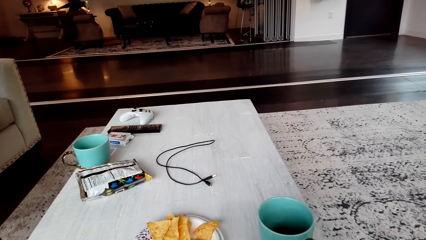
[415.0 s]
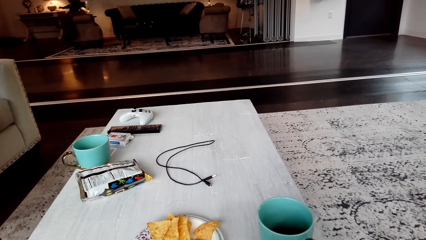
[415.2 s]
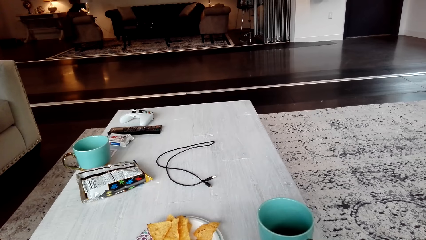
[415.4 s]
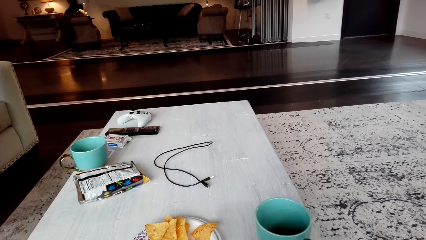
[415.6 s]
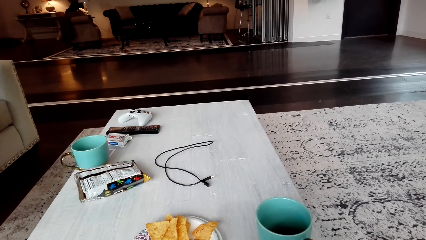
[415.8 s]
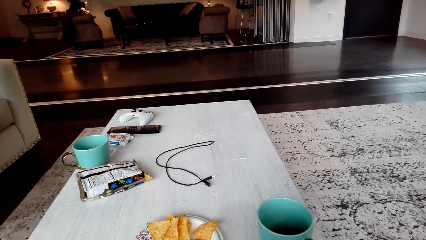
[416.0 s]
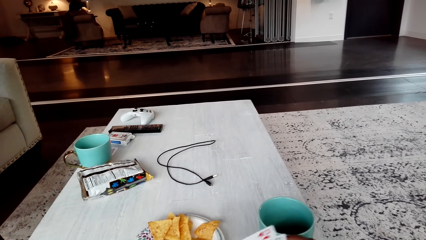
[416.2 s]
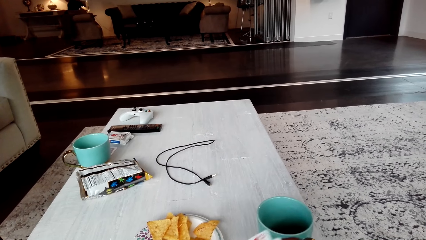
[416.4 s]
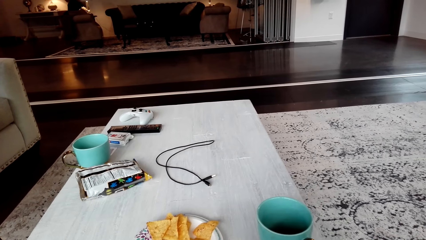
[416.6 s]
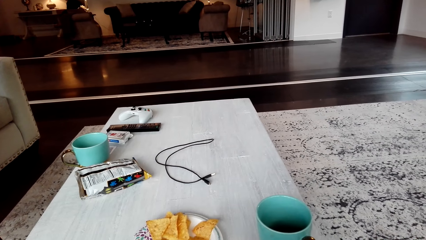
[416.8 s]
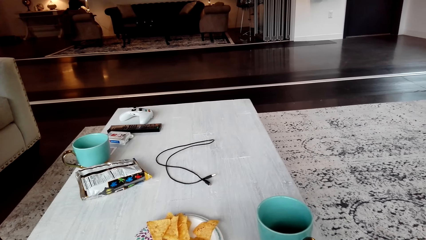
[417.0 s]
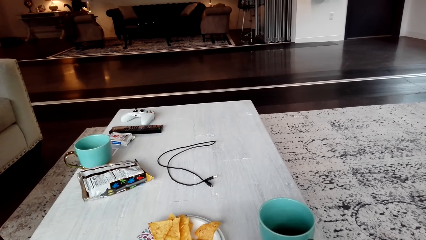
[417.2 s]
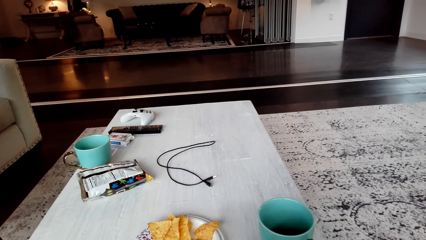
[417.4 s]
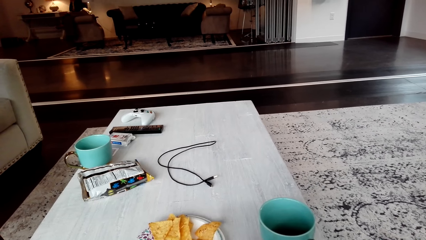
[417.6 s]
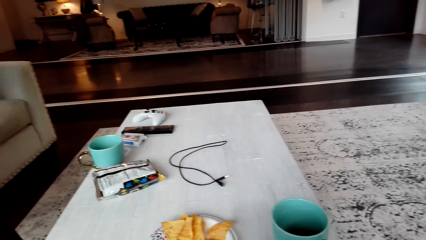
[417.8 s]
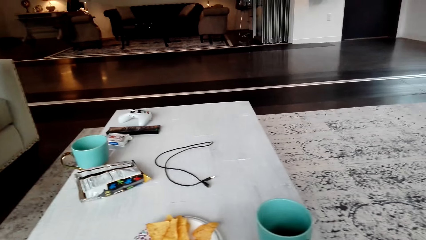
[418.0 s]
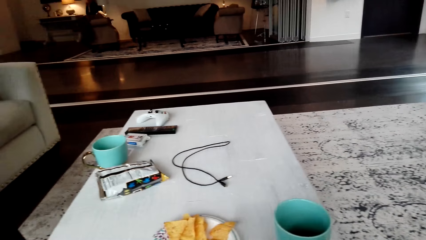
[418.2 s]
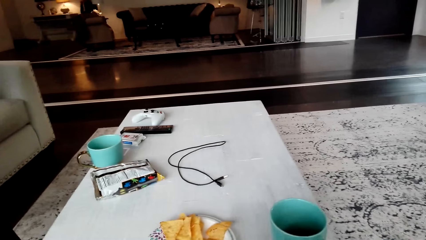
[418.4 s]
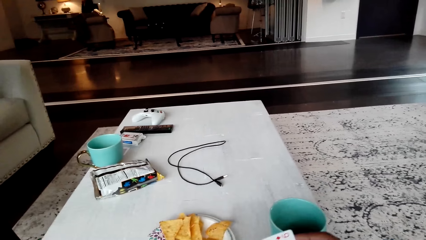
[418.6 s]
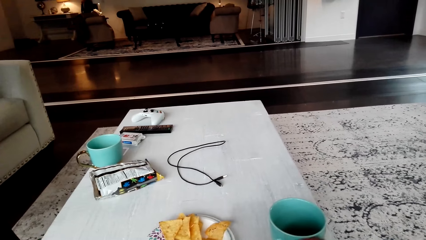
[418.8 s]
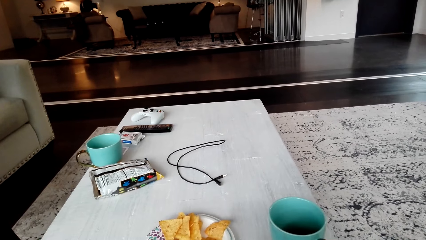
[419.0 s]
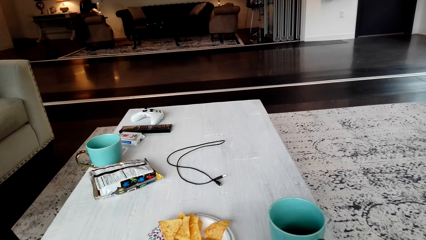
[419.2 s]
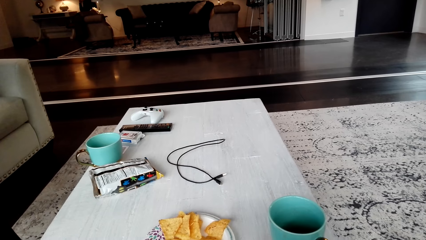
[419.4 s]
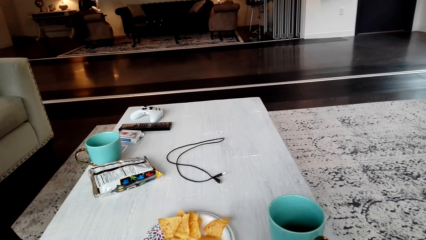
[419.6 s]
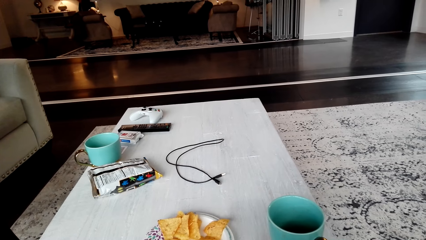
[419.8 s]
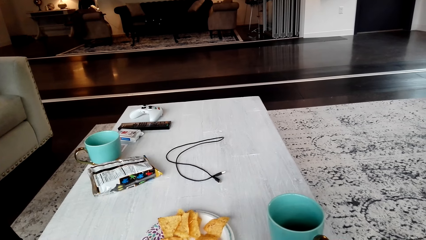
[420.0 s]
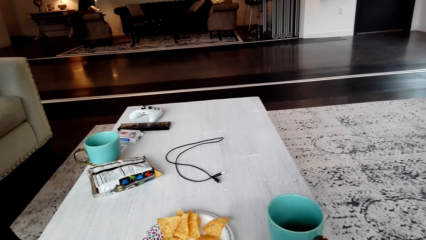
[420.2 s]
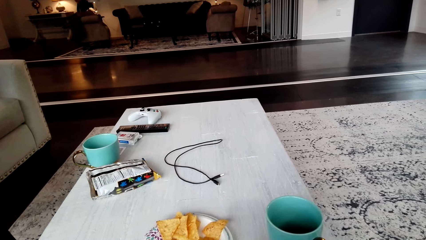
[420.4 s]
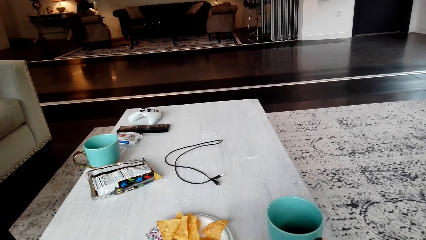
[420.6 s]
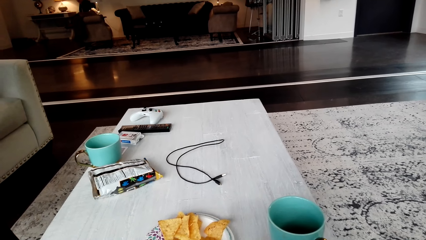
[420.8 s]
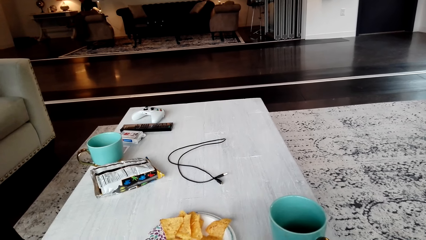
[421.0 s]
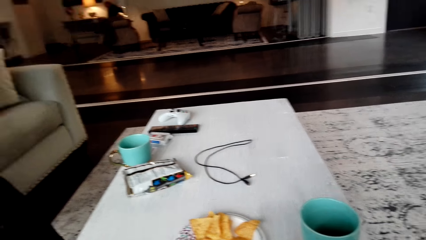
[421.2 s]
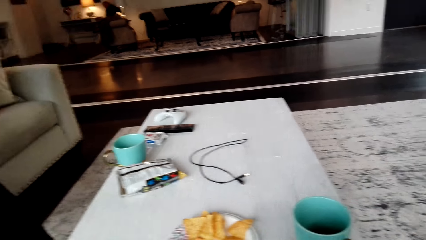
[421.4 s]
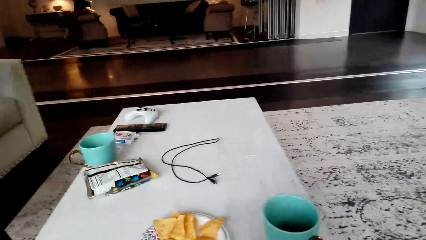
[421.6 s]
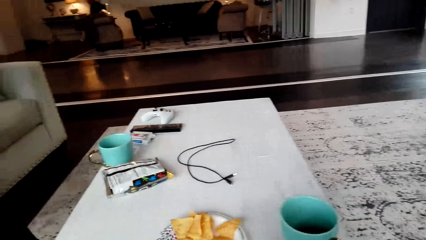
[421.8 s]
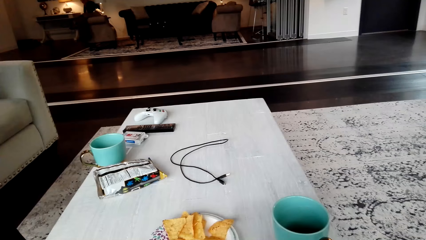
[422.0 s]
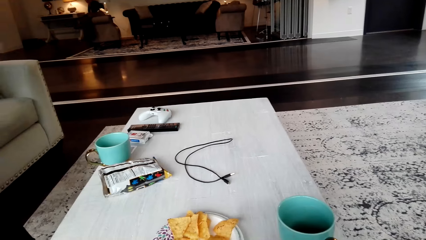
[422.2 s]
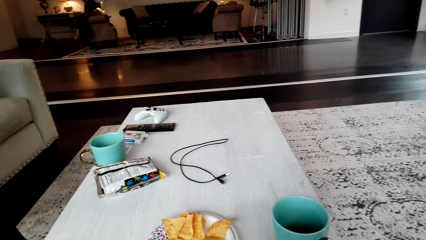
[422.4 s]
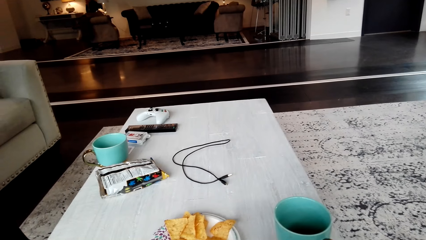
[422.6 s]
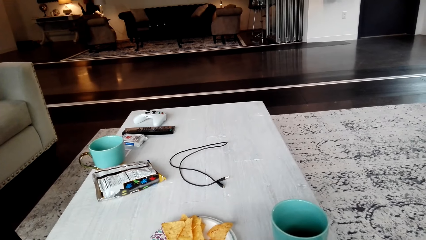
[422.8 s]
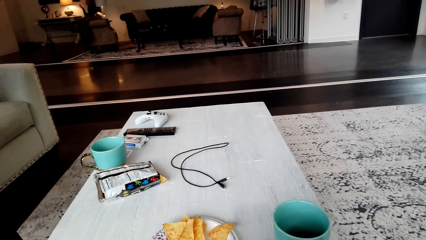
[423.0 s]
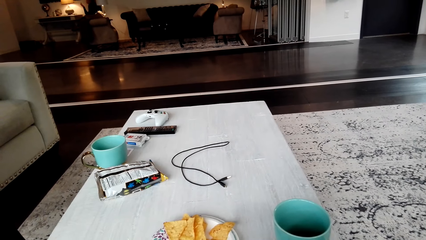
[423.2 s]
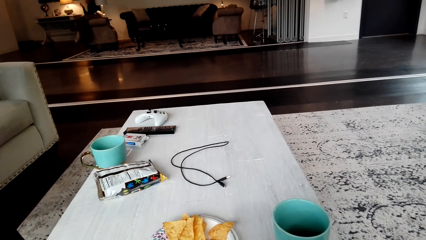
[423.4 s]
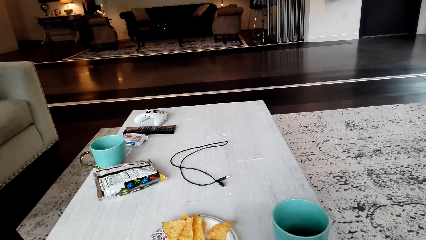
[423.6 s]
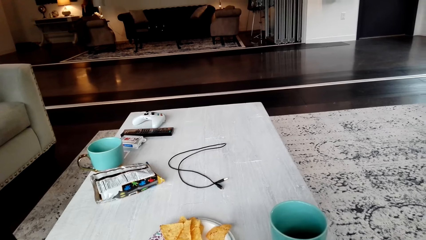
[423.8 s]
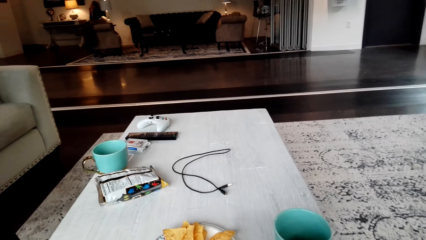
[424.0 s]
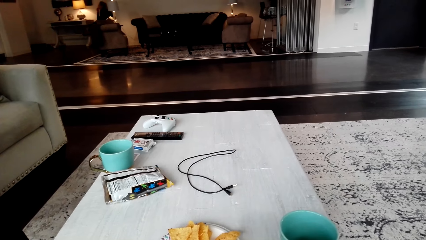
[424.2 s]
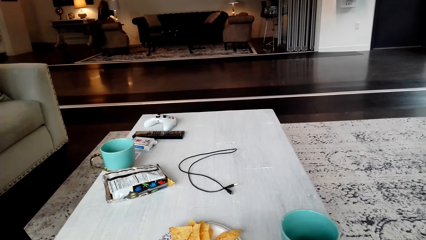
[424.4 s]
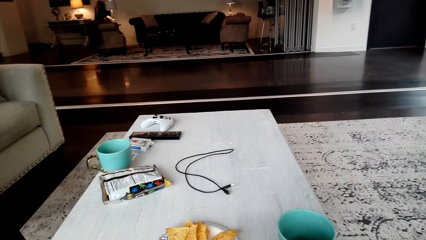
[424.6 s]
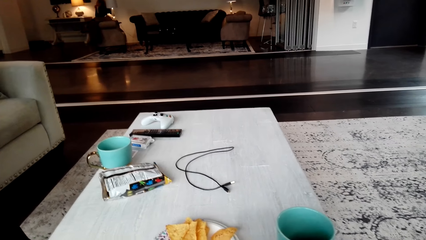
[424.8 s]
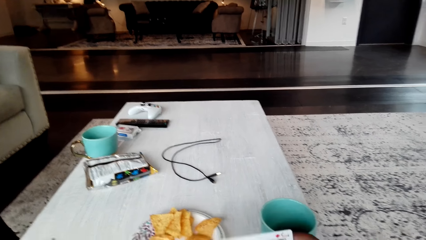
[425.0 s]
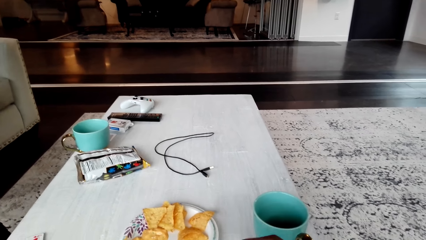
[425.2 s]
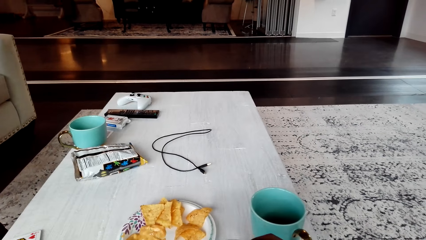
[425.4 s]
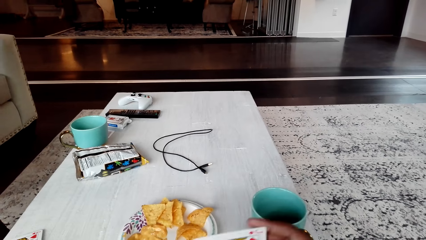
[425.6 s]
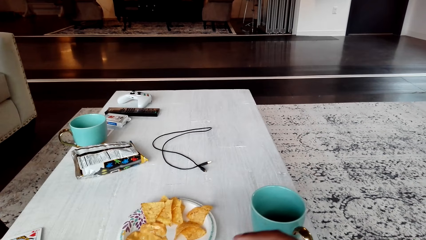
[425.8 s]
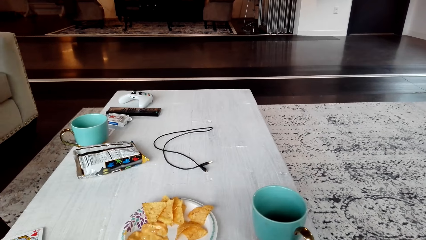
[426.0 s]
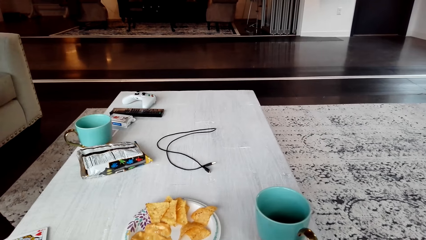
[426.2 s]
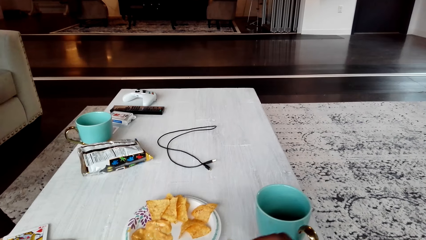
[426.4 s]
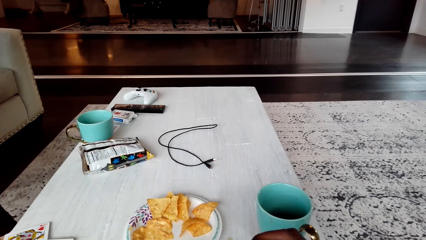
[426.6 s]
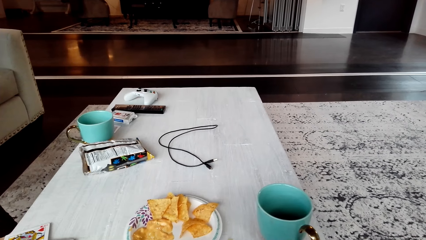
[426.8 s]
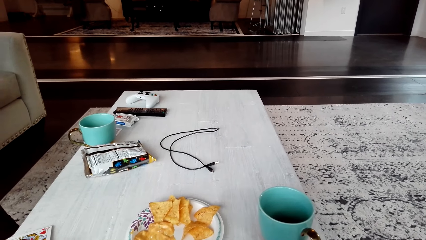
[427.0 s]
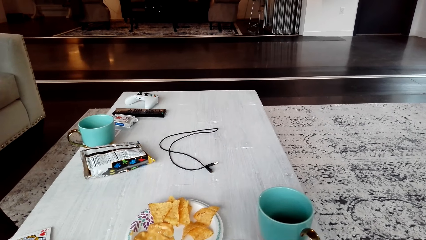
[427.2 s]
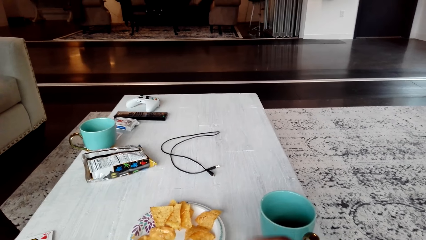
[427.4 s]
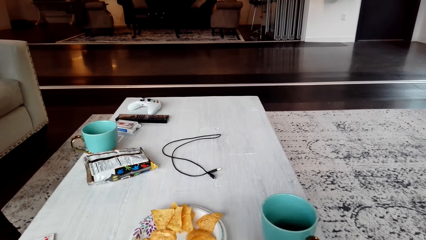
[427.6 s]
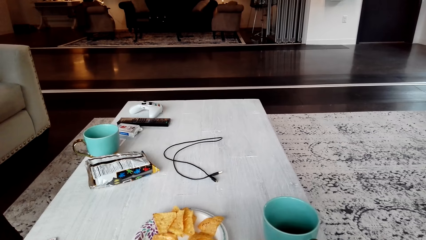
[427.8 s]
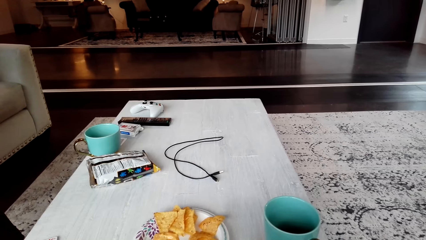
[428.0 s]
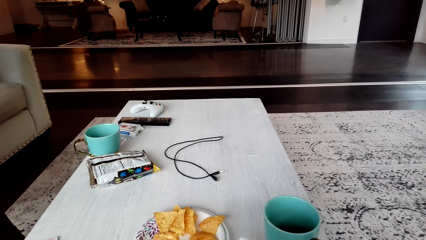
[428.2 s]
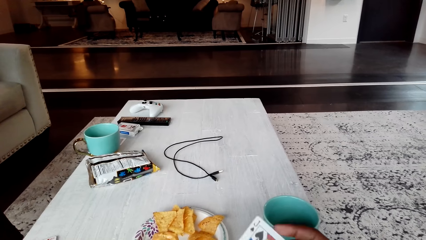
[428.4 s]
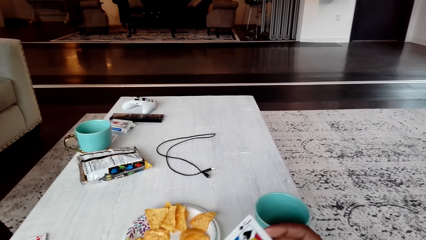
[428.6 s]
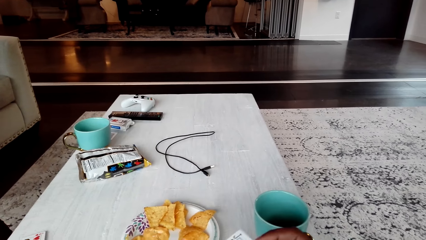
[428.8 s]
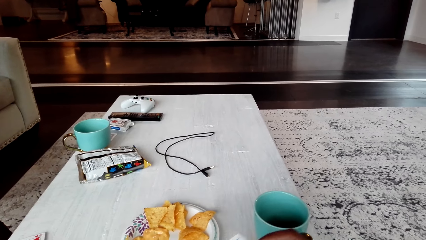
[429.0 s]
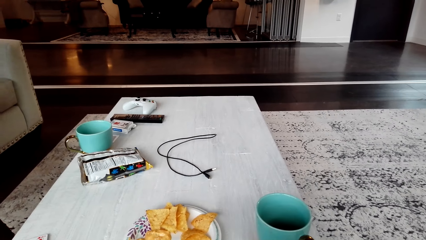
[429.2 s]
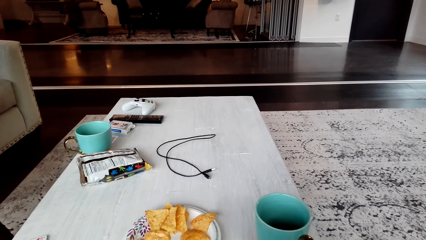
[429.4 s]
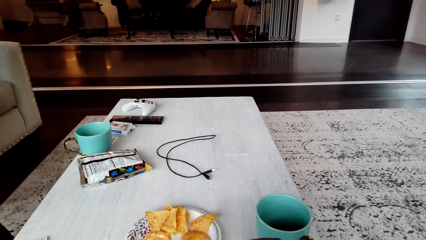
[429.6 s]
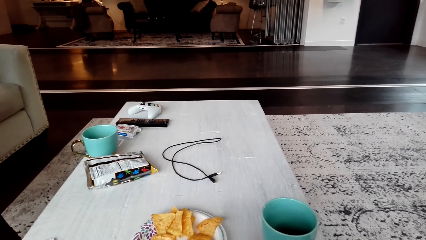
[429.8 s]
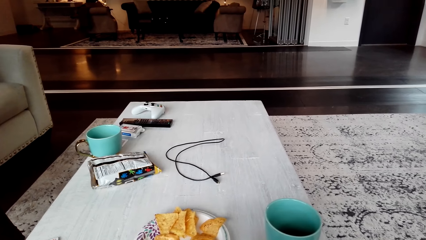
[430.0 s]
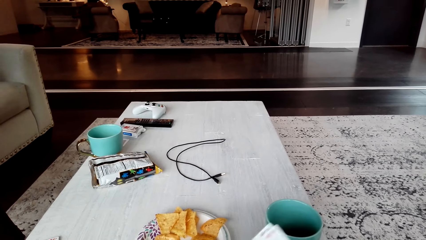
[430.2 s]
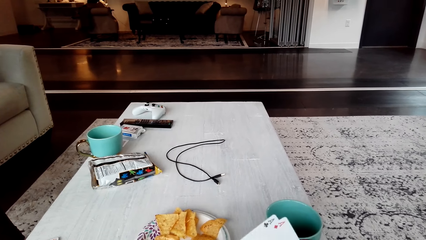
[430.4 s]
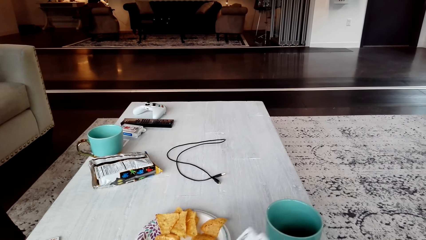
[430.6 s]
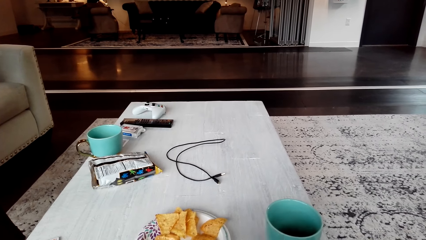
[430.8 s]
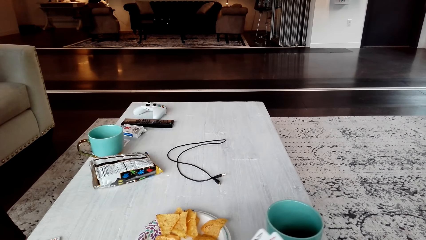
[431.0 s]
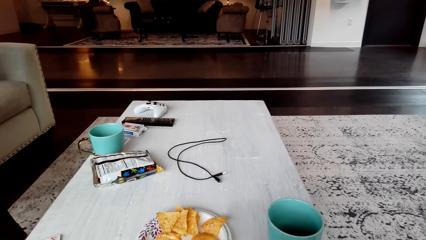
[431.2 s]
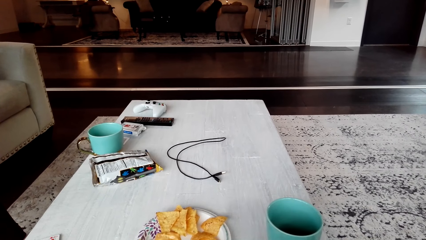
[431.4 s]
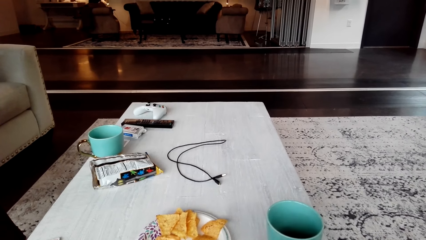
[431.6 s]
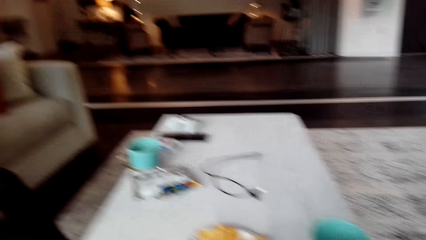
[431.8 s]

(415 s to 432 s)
The camera wearer holds cards, moves the hand, and looks around. They hold a card, move the hand, and look around. They arrange the cards and move the card. They move the card again.
